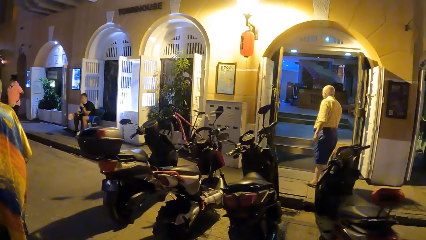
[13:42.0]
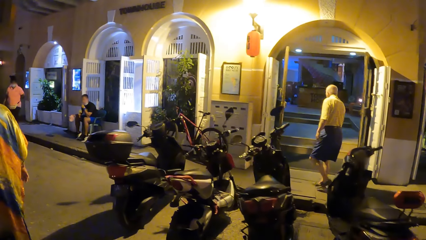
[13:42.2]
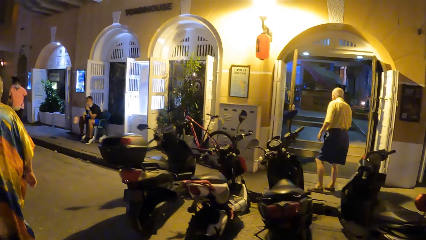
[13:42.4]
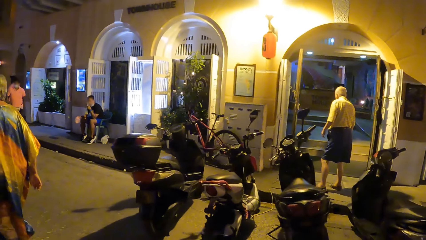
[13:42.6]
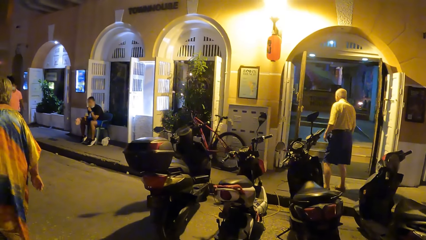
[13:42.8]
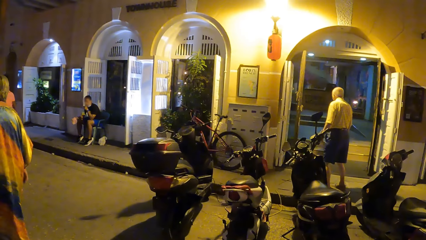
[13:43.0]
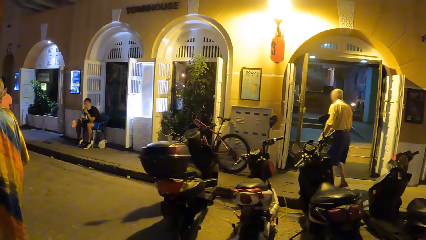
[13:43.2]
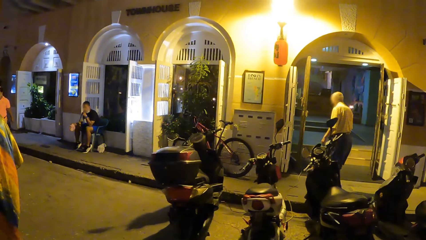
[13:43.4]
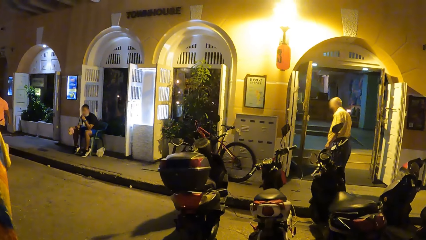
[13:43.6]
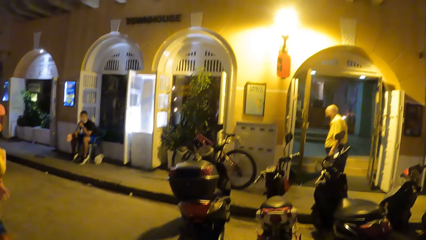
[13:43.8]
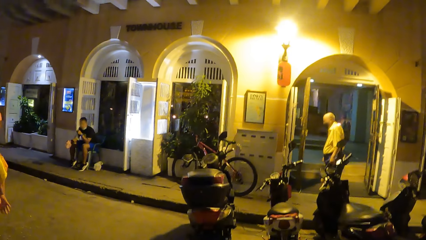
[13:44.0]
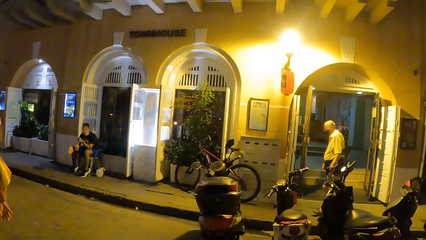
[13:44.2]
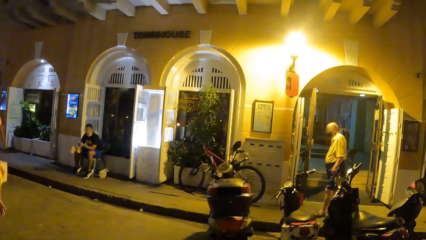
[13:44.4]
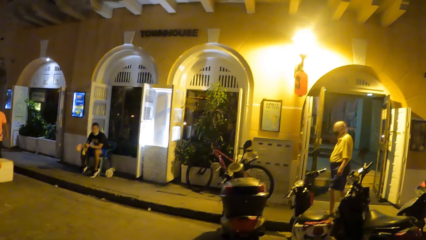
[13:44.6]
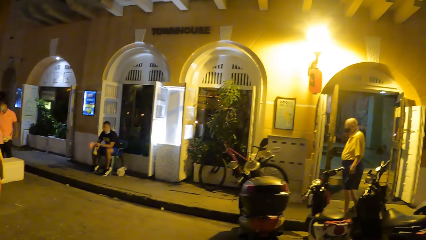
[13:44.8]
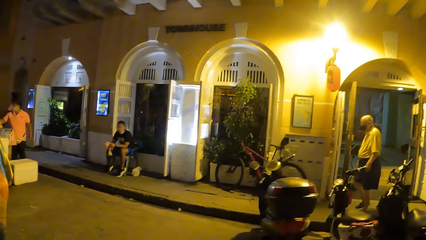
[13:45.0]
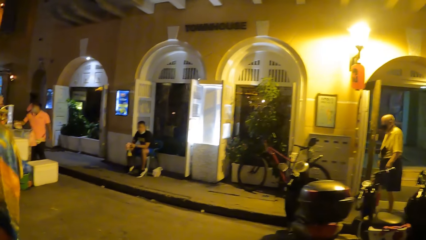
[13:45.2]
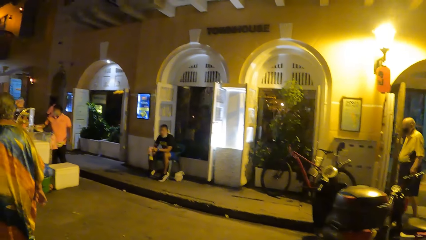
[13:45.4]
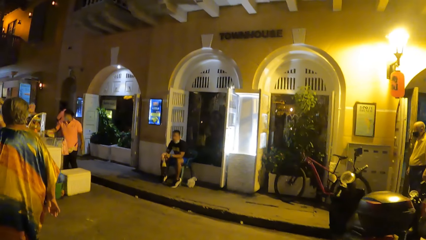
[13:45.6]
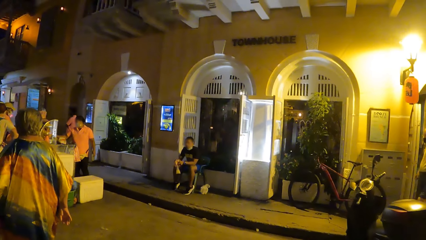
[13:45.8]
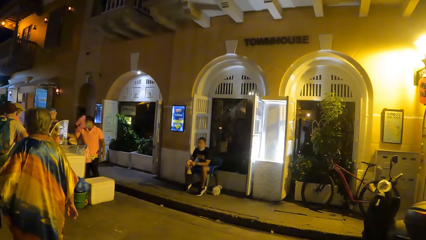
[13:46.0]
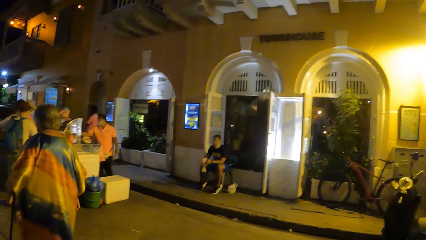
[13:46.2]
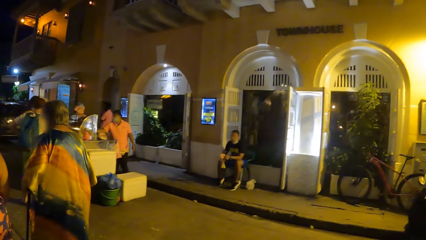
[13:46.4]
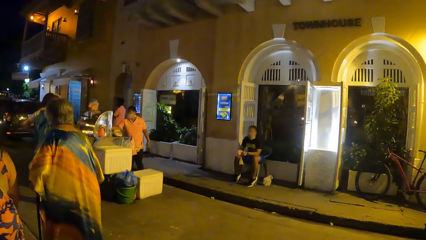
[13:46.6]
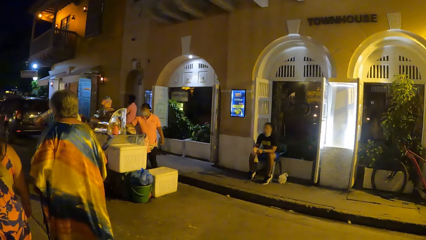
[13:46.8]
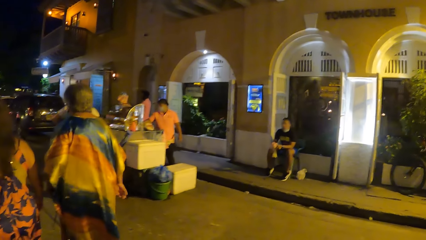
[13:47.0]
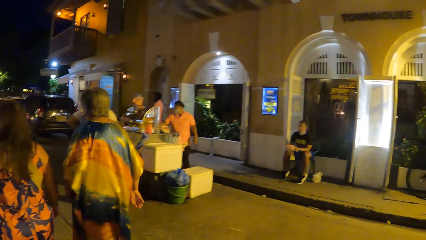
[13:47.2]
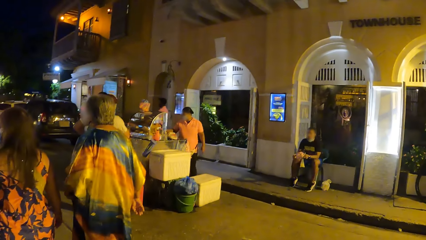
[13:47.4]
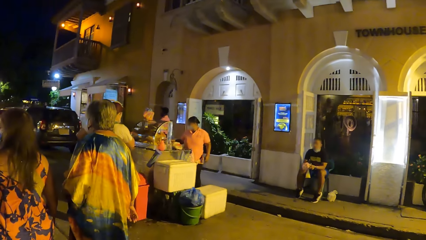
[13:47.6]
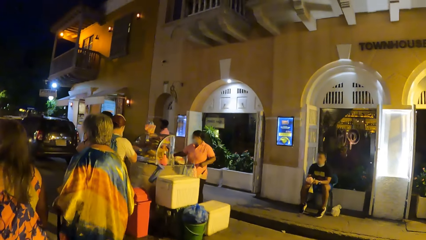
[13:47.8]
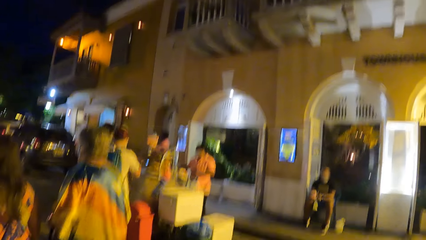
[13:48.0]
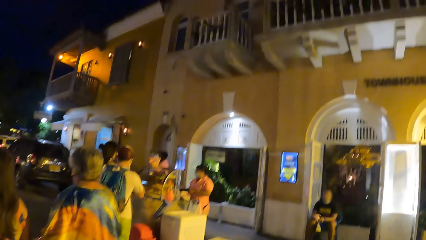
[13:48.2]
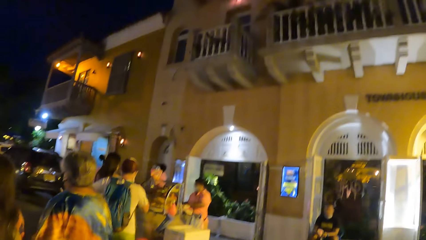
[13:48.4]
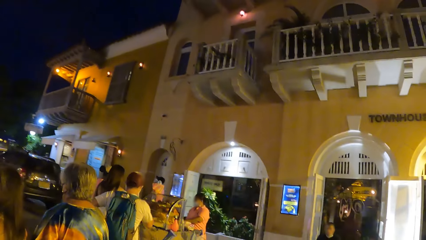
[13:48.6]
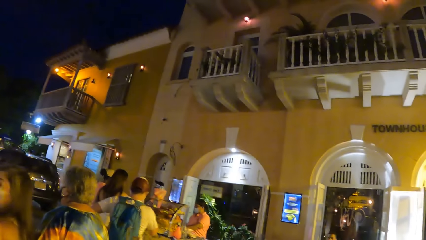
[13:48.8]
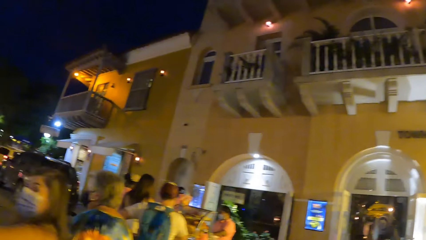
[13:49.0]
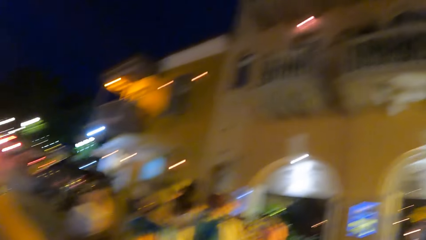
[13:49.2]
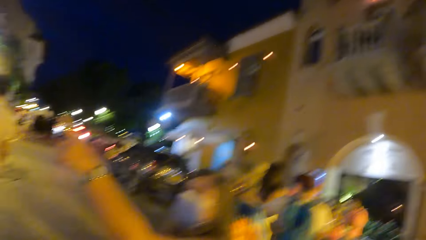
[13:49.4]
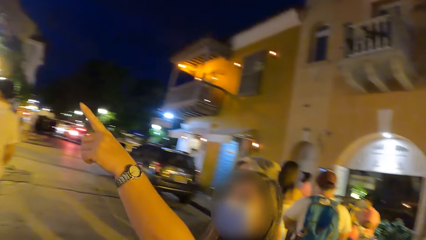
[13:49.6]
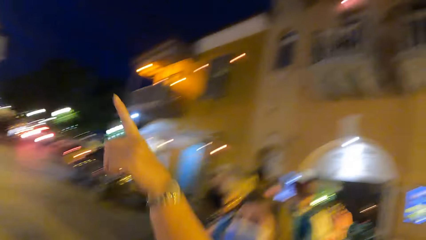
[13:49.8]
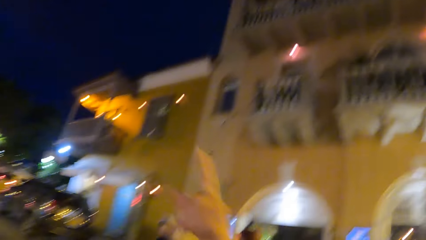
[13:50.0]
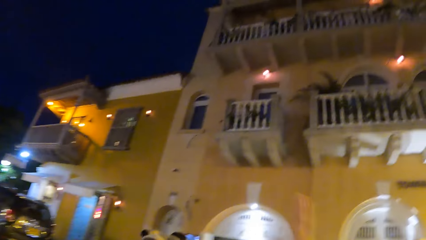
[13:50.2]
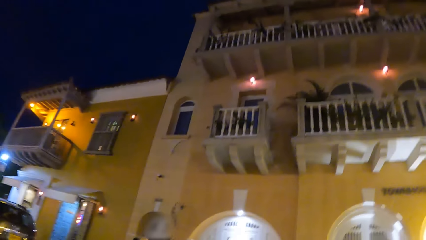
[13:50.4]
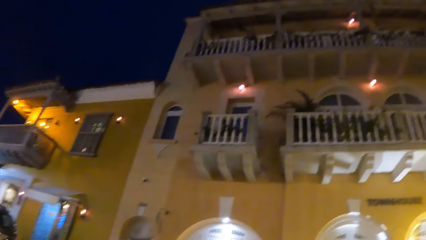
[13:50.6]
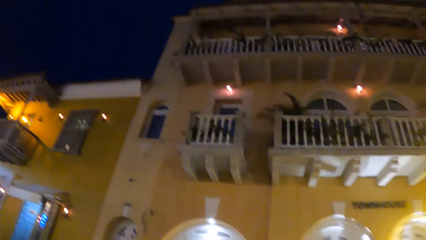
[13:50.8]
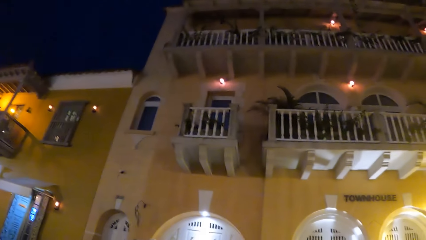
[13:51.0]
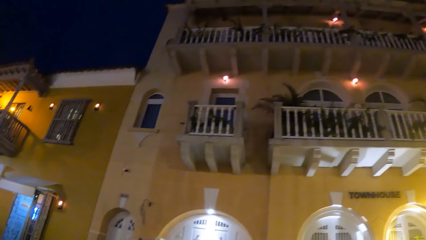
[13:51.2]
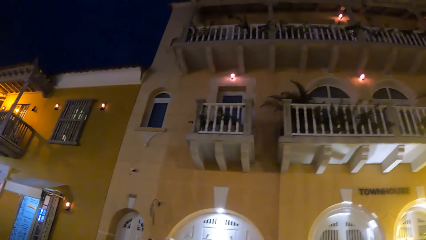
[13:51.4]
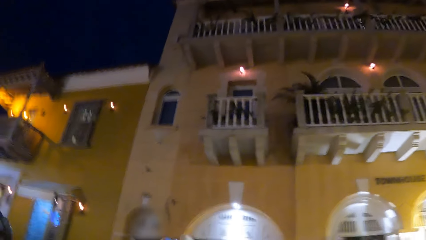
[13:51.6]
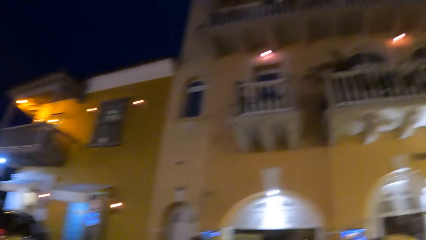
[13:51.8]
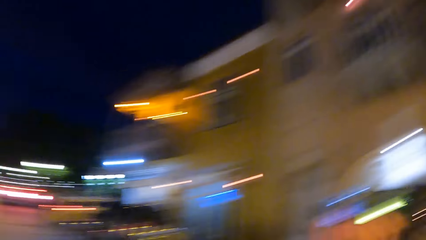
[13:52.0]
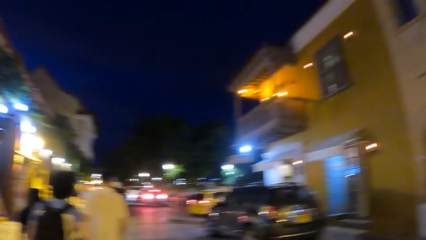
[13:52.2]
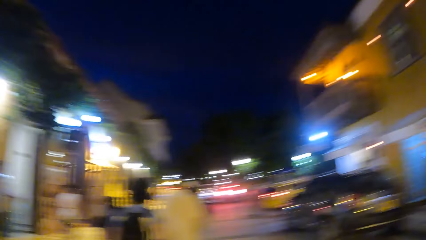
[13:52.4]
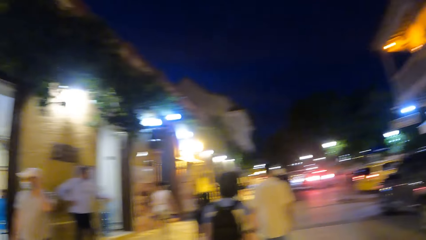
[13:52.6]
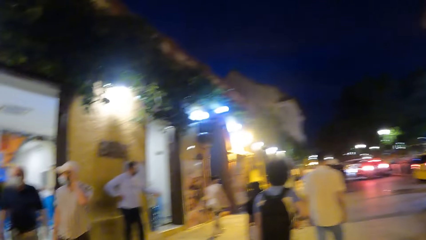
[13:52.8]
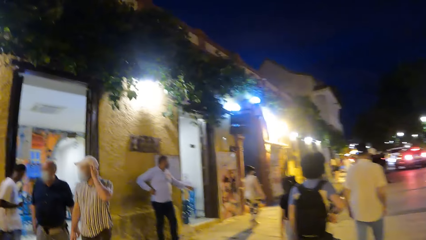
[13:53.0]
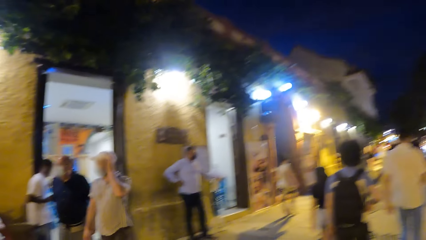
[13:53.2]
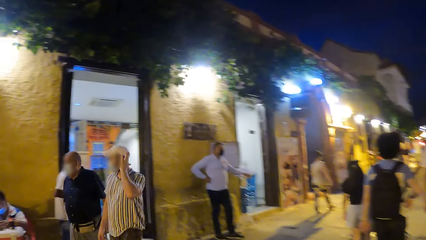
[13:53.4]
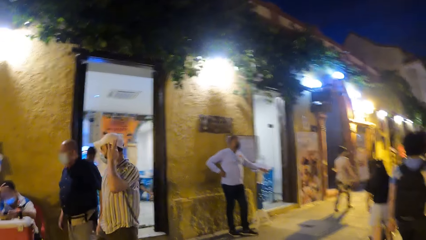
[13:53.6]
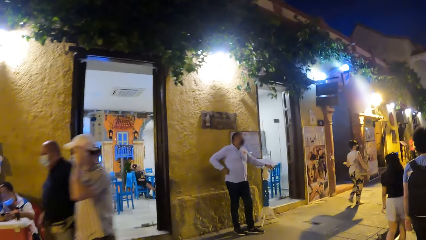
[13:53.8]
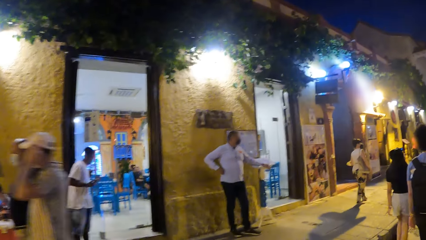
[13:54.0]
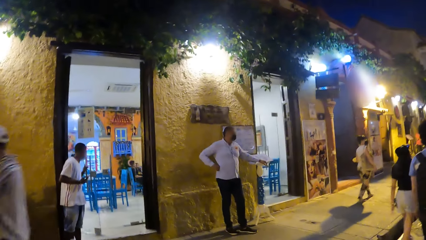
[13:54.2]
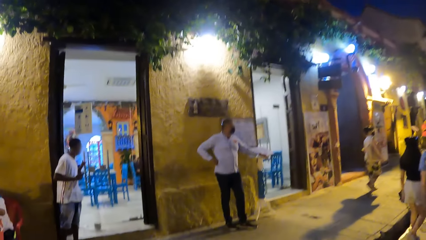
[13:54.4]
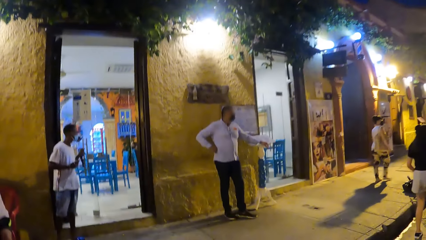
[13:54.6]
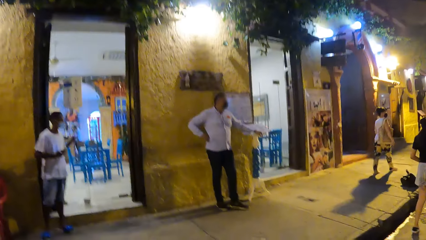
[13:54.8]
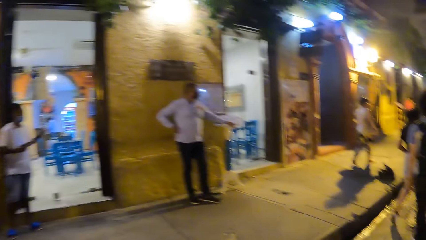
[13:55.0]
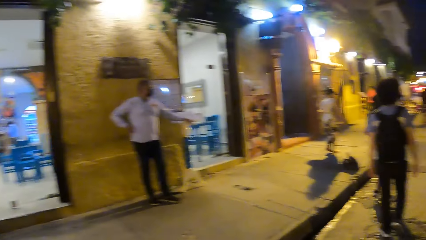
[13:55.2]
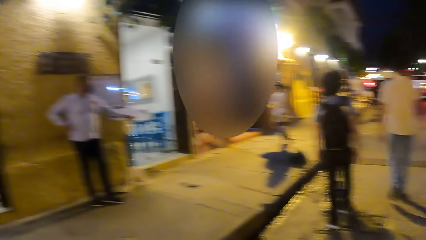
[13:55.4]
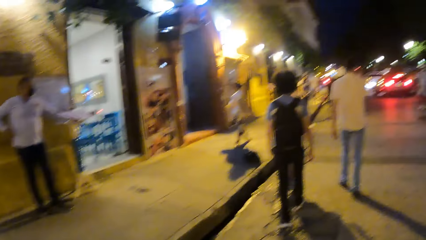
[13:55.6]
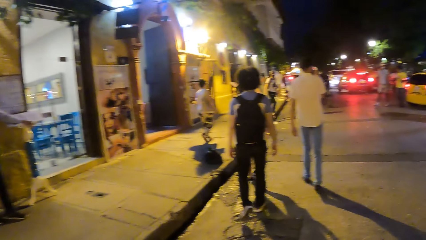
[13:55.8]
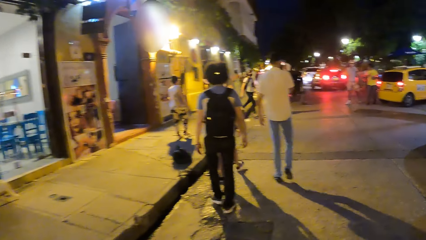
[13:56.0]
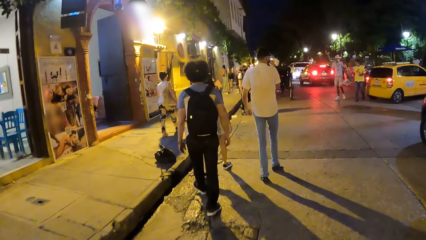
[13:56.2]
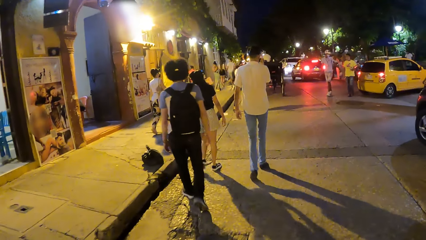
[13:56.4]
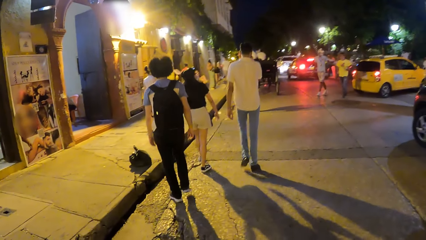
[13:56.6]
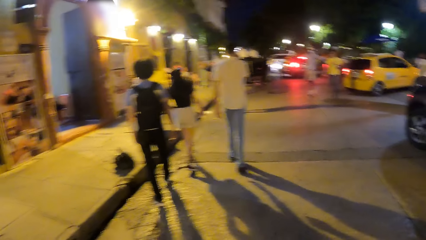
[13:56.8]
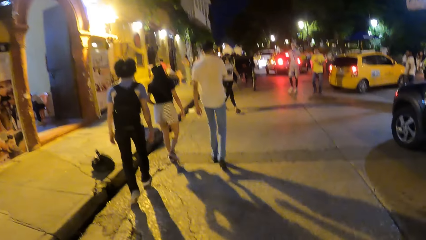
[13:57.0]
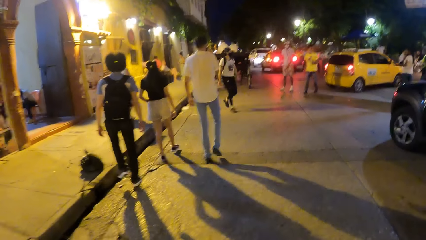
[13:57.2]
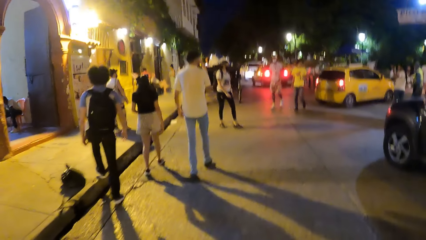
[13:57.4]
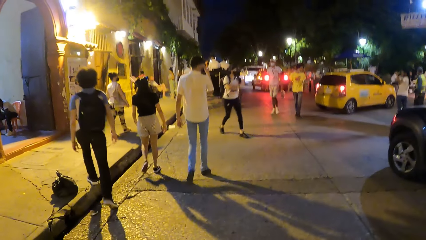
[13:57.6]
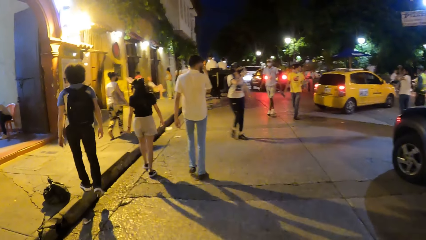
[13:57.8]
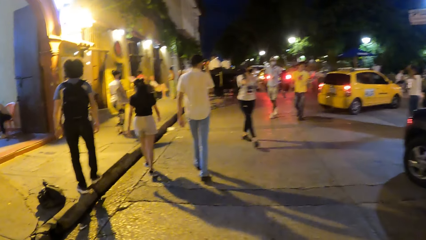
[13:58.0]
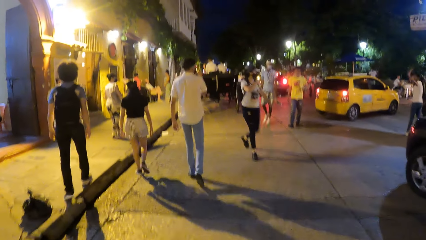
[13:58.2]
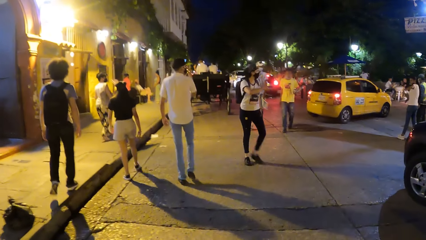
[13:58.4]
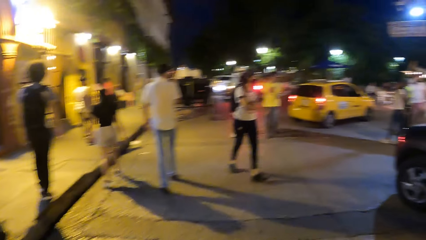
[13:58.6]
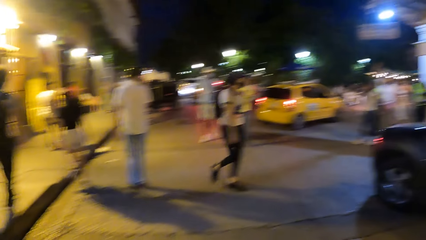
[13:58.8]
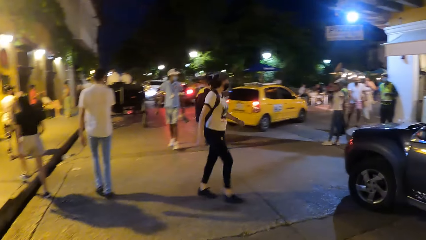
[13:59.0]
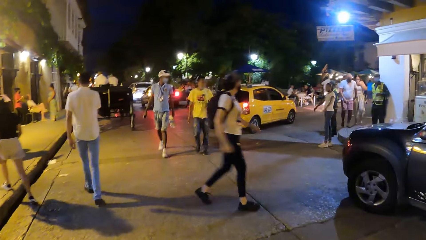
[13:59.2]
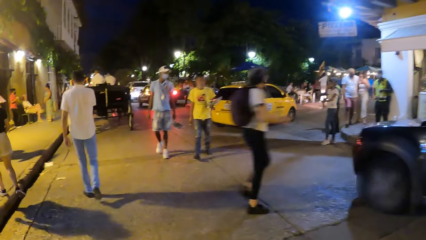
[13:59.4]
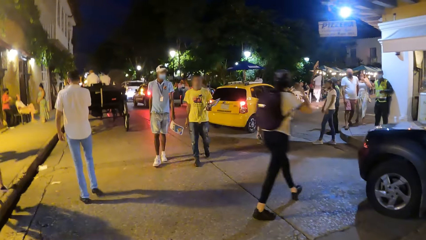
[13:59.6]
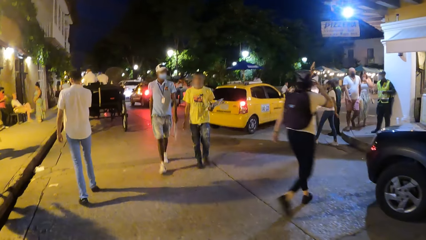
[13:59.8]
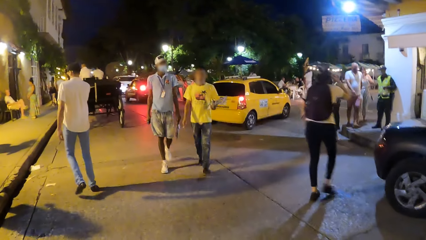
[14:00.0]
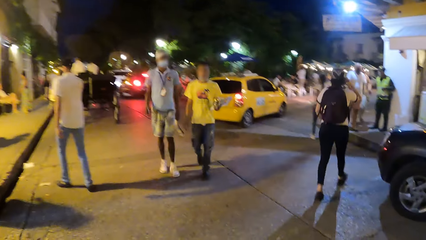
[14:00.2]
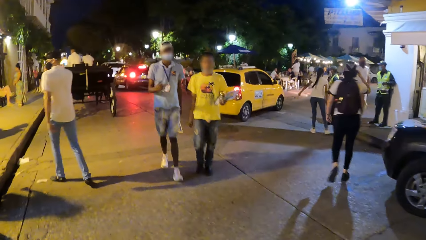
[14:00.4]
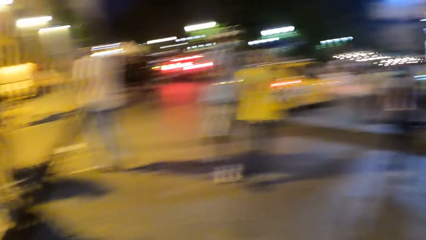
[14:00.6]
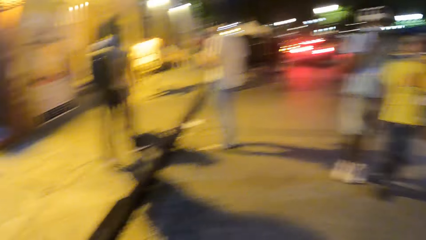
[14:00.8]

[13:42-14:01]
The camera wearer looks at the buildings. They look around the road. They walk around the road.
